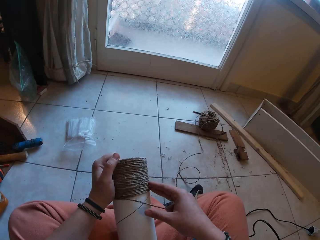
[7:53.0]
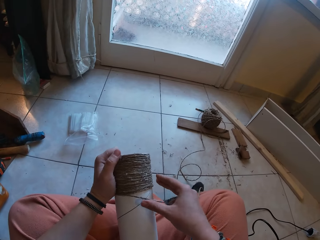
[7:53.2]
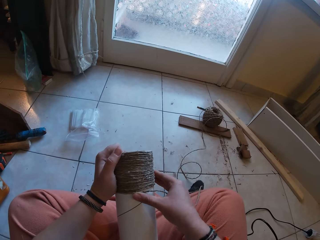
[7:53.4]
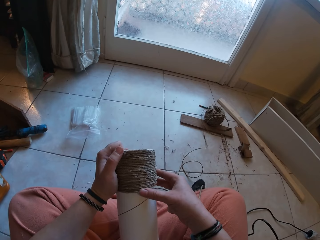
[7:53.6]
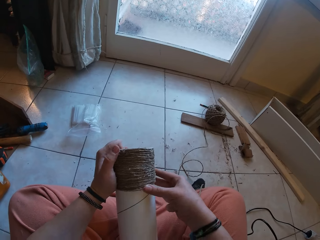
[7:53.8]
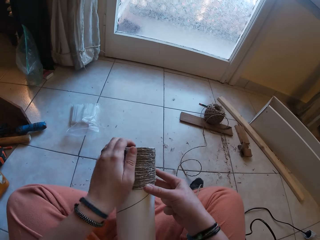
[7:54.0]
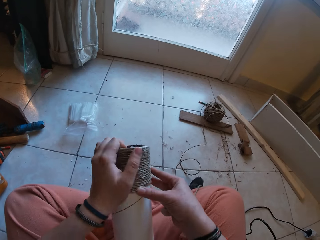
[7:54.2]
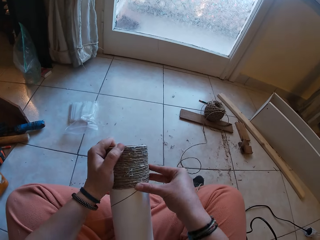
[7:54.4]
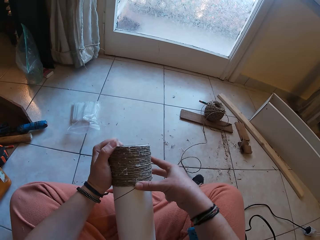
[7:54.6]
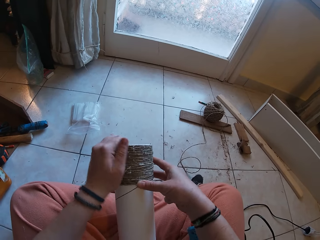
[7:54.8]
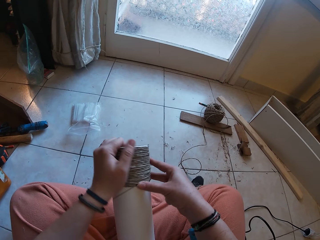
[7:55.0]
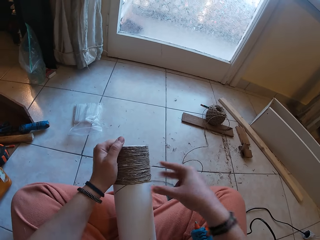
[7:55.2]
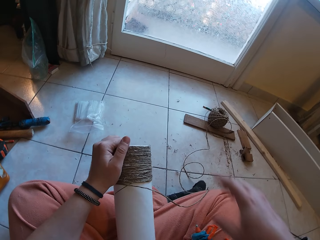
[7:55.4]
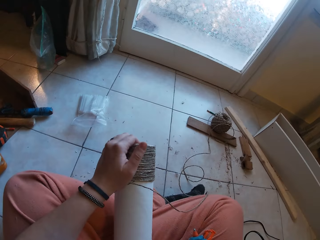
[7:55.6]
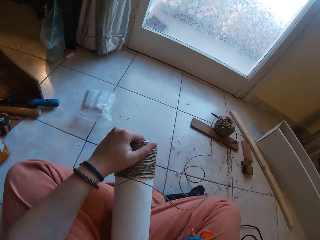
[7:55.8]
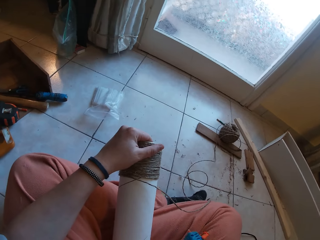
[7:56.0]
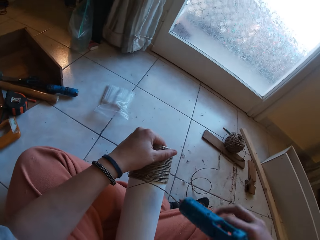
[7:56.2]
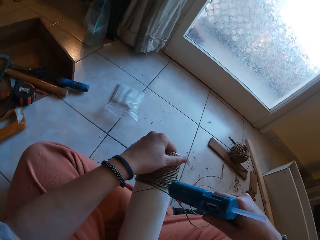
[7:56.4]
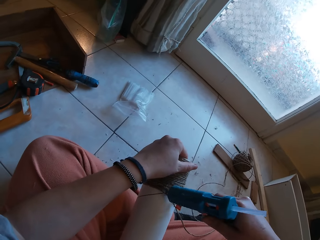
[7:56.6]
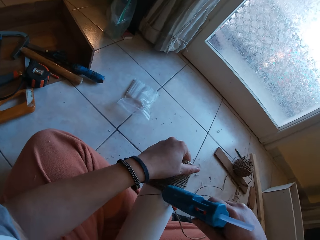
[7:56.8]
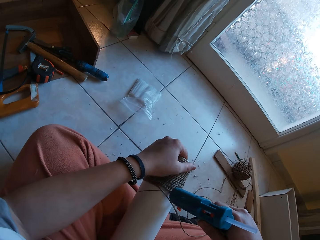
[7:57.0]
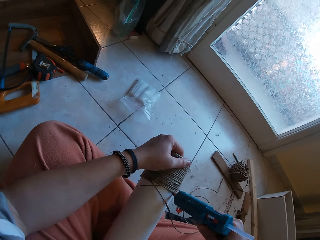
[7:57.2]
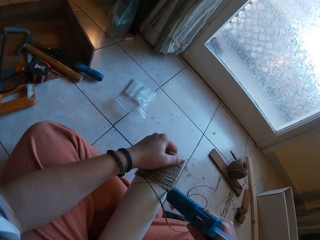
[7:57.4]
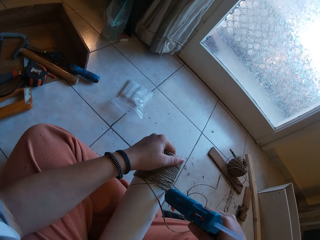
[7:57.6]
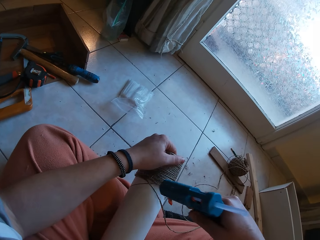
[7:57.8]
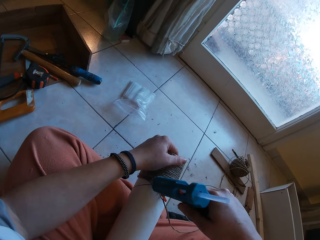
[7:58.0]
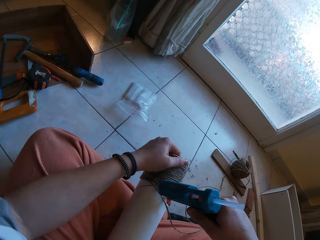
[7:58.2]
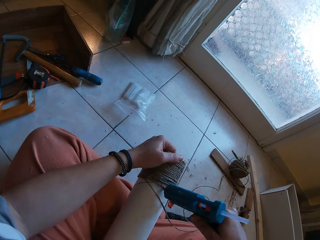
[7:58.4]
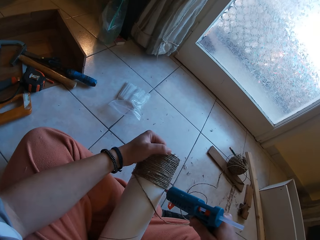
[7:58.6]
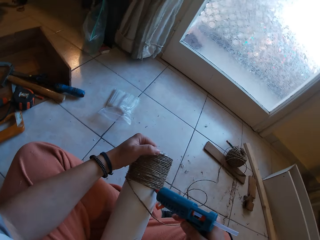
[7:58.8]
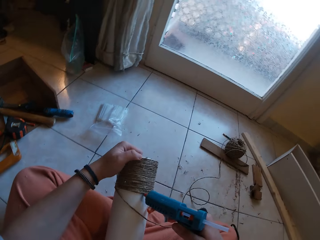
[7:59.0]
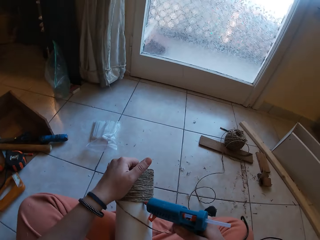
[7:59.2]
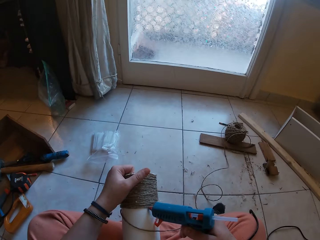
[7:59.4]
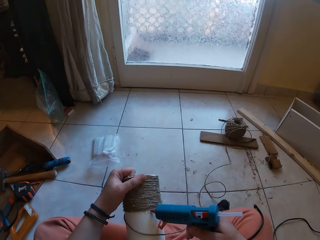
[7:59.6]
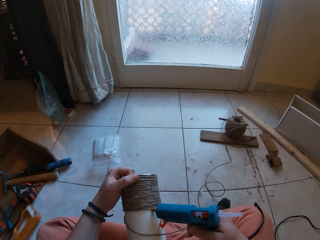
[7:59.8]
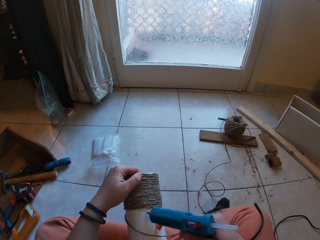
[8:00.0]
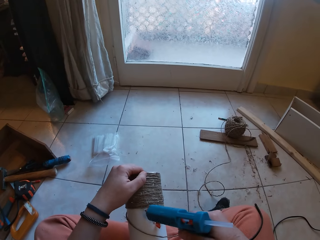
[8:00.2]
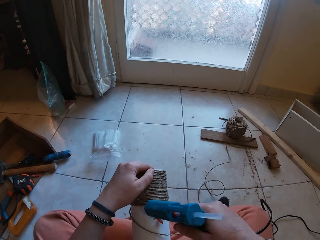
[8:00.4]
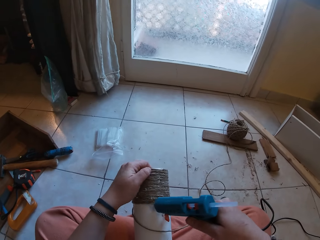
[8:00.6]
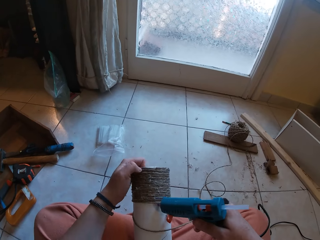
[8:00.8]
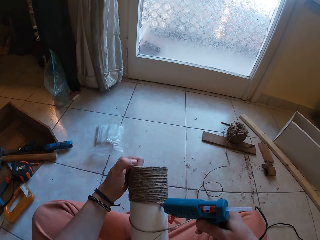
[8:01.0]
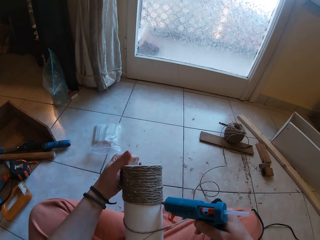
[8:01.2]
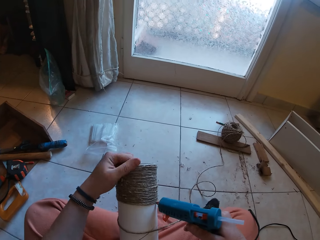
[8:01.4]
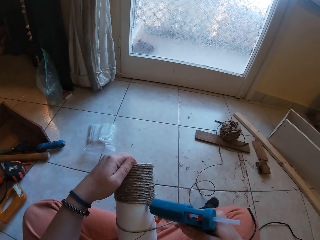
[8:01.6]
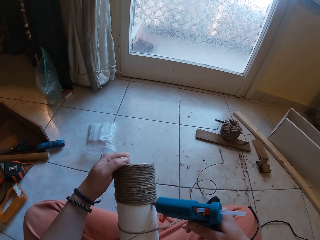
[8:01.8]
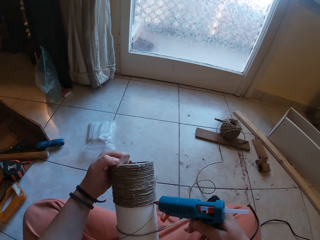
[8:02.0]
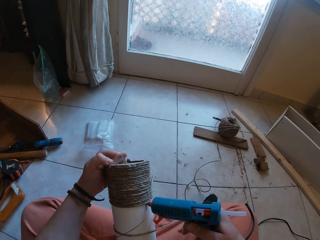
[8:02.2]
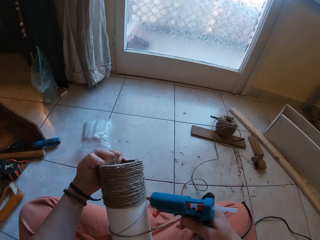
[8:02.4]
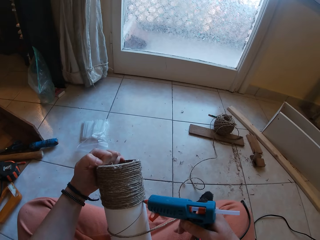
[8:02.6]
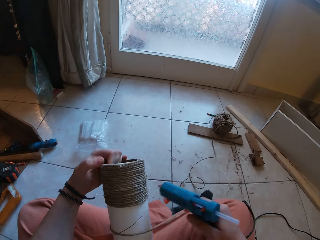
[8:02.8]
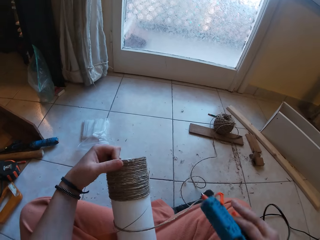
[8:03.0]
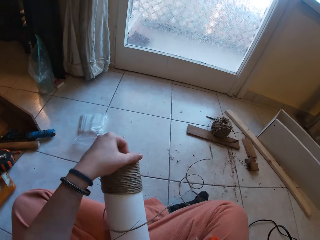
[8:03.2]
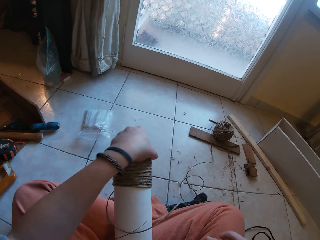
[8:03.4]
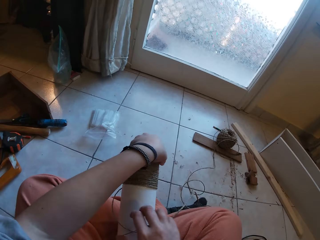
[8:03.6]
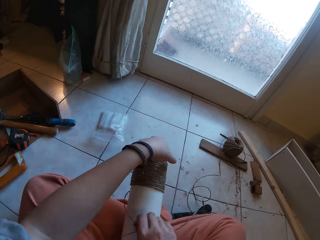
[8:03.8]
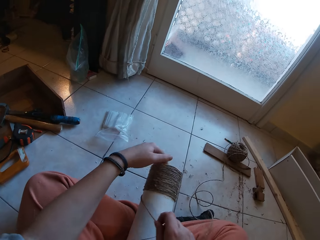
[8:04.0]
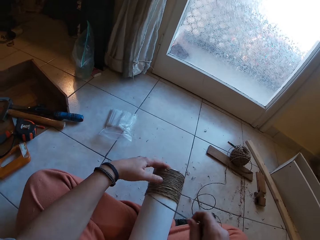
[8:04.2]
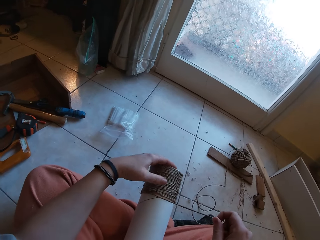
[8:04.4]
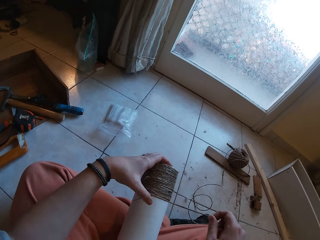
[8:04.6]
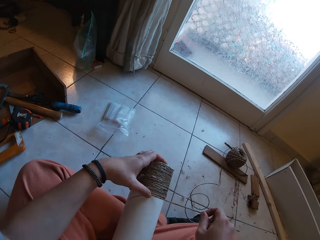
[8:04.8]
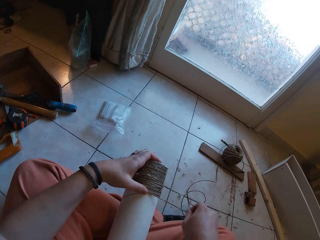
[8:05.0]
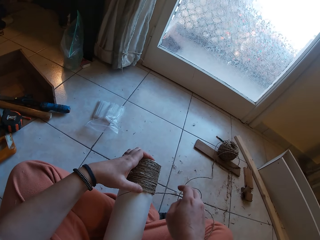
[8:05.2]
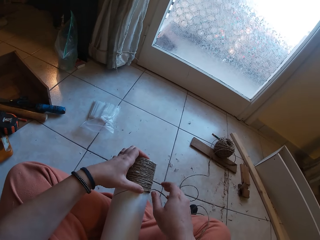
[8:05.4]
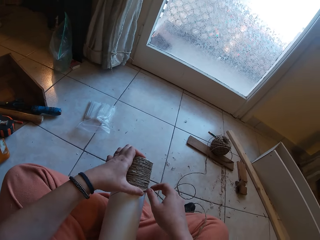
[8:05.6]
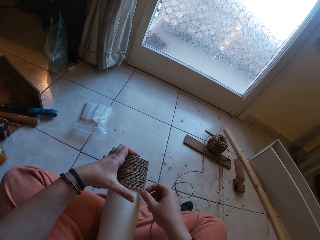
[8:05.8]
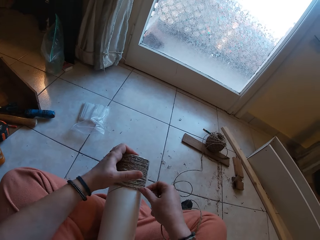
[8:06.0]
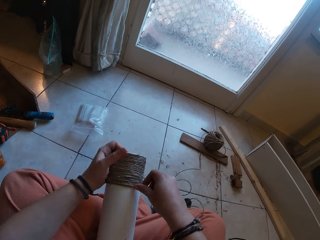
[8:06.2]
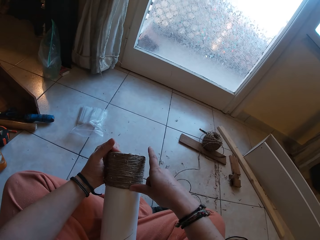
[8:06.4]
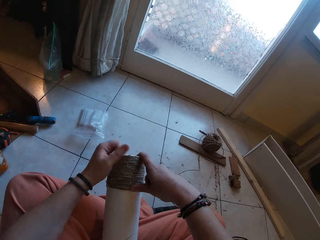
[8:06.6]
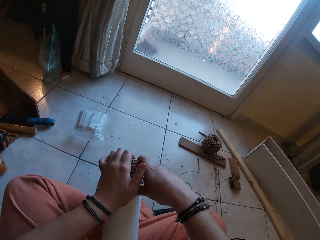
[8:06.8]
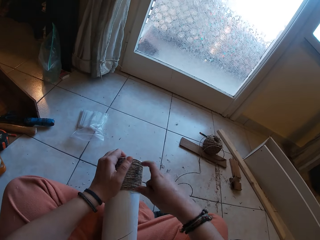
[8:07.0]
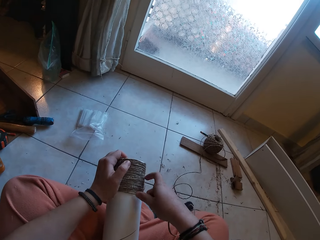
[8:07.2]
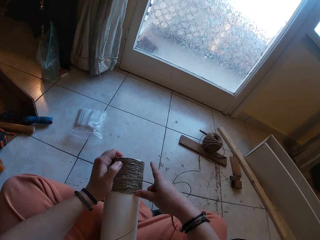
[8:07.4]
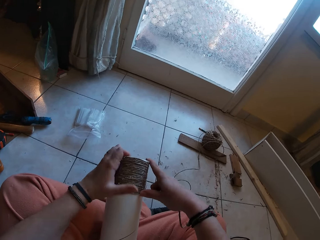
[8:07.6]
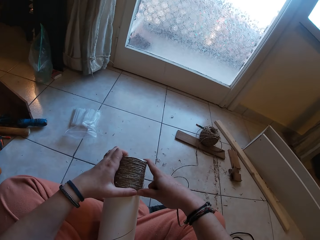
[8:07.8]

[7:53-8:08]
The camera wearer picks up the glue gun from her lap with her right hand. She applies glue on the craft with the glue gun in her right hand. She drops the glue gun on her lap with her right hand. She fits the sisal yarn around the paper tube and gums the rope on the craft with both hands.

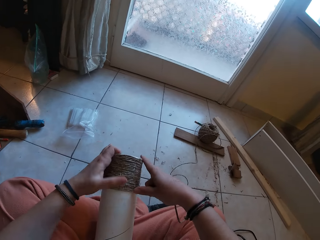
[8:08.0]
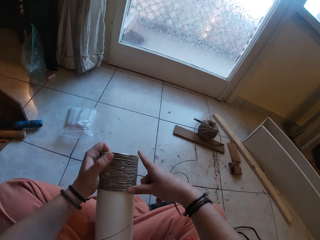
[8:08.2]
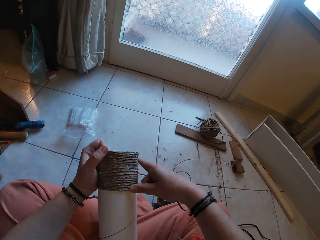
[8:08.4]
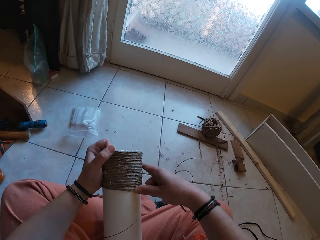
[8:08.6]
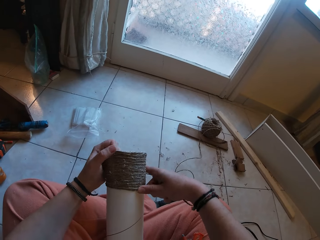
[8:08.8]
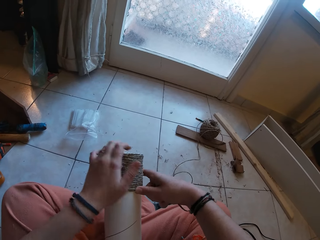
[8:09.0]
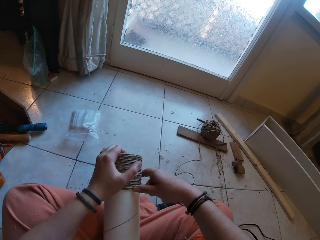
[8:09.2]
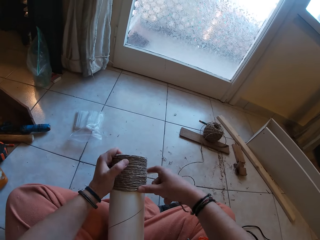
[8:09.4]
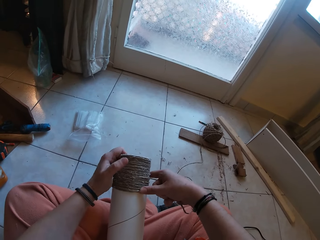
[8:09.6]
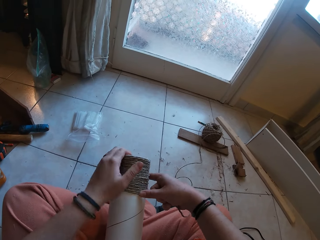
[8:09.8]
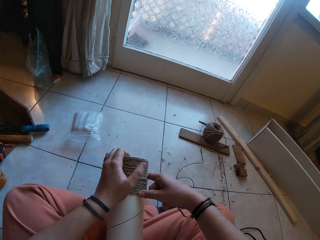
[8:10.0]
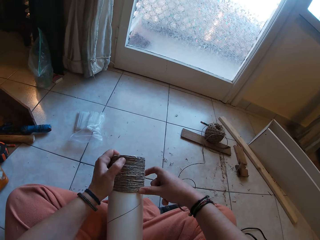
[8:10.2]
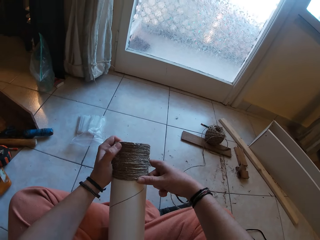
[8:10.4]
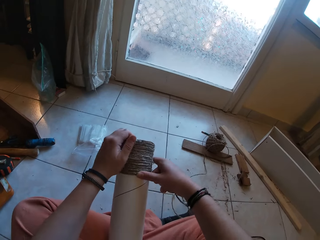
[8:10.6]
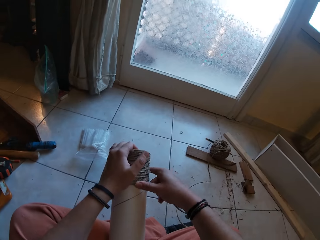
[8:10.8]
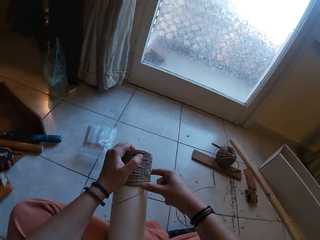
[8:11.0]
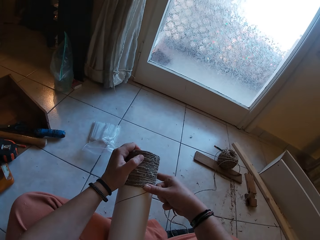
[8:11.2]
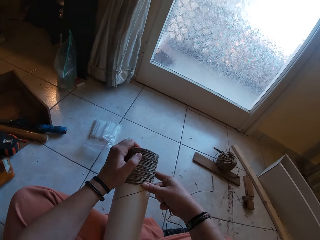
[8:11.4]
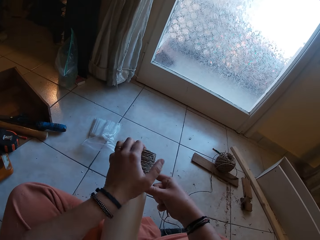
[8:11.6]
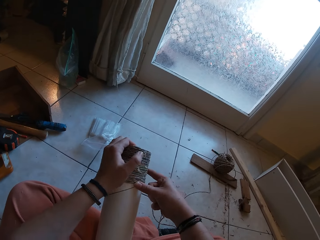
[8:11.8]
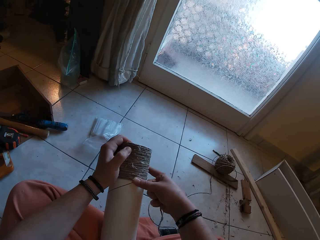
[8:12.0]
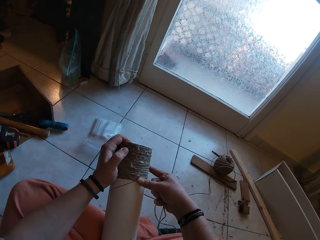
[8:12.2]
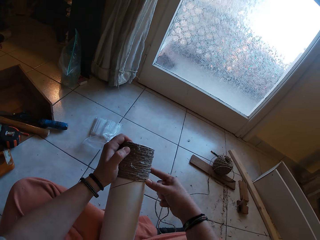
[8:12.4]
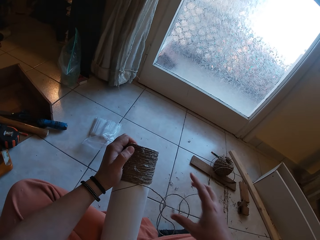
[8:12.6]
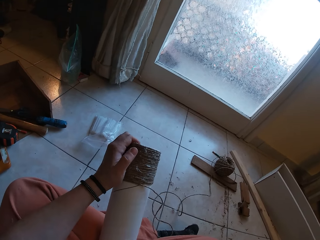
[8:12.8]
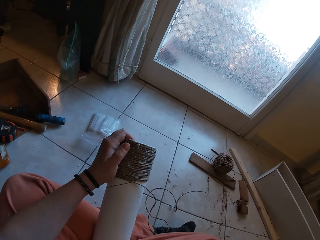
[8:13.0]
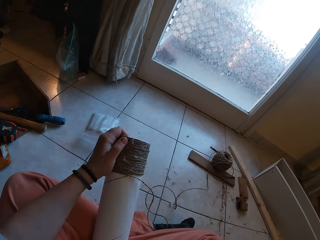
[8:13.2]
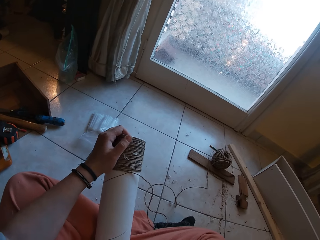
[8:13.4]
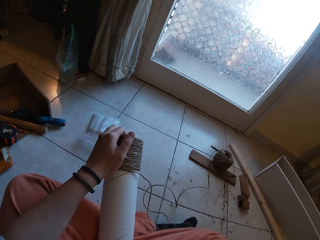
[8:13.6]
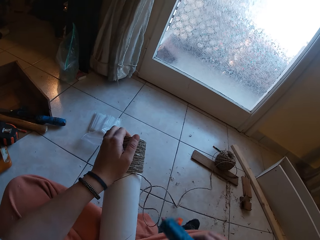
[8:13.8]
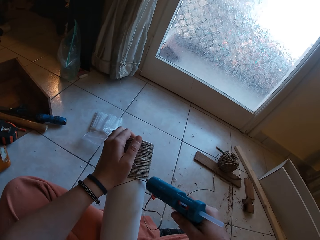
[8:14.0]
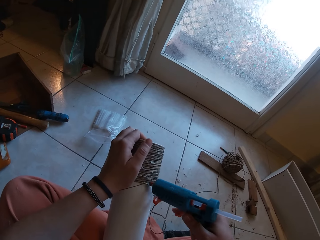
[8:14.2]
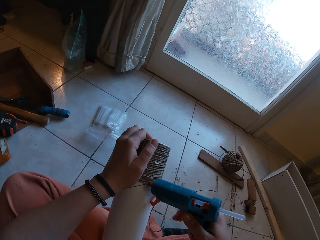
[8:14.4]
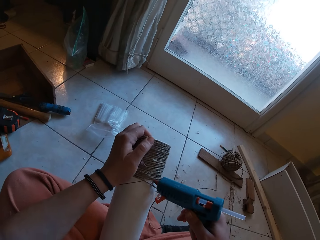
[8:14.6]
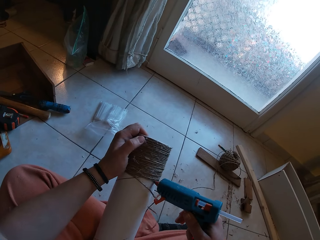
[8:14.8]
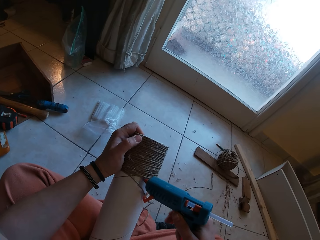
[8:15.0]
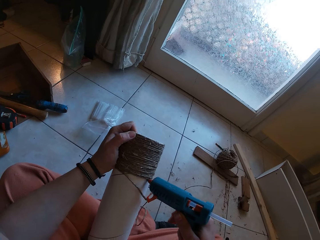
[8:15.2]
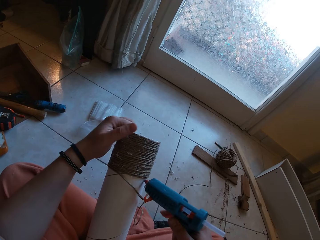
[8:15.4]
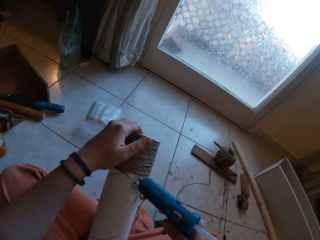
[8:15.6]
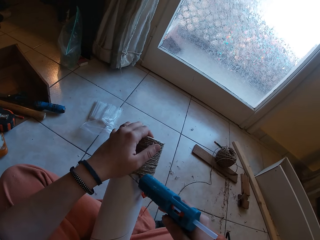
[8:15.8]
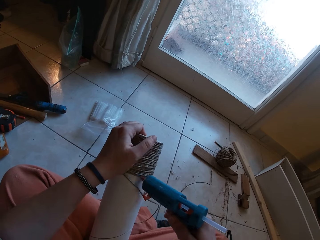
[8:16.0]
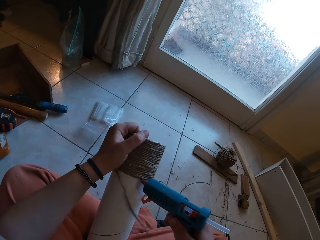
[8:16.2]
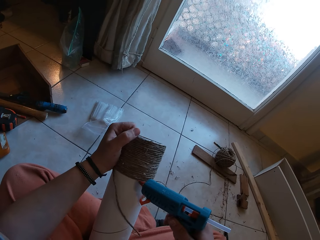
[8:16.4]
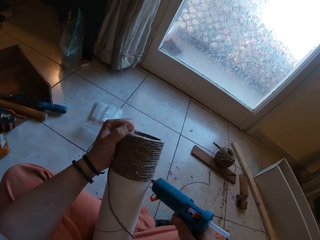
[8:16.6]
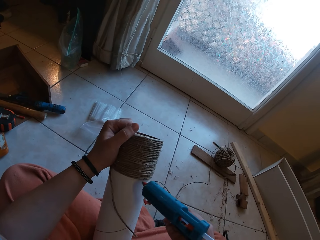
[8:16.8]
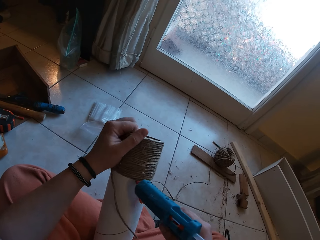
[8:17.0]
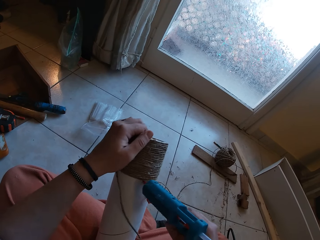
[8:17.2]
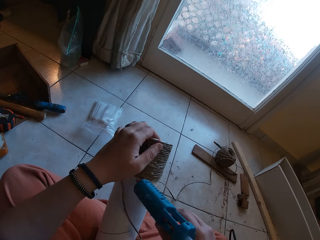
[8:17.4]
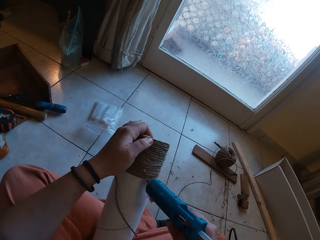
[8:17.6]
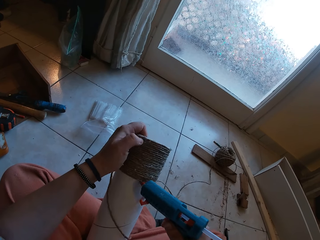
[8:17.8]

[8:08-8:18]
The camera wearer picks up the glue gun. She applies glue on the craft with the glue gun in her right hand.
